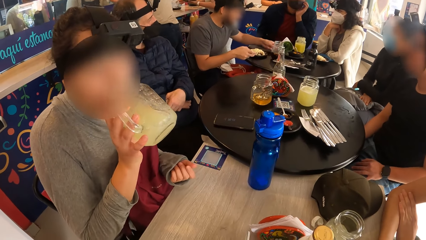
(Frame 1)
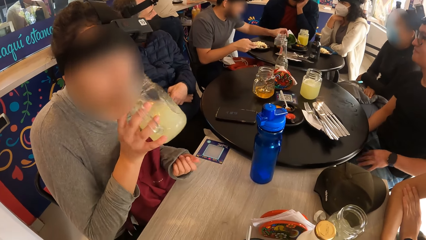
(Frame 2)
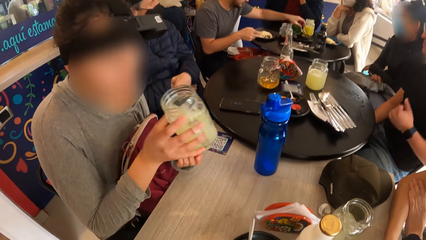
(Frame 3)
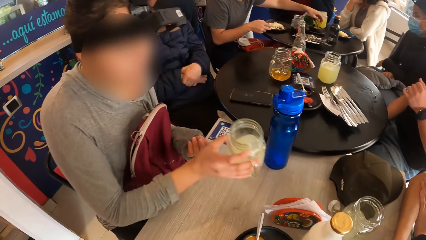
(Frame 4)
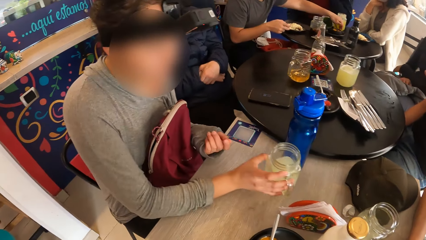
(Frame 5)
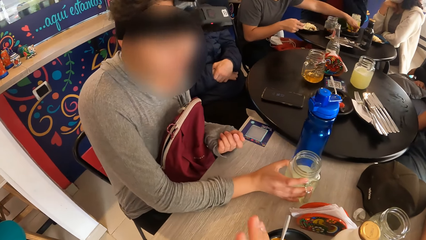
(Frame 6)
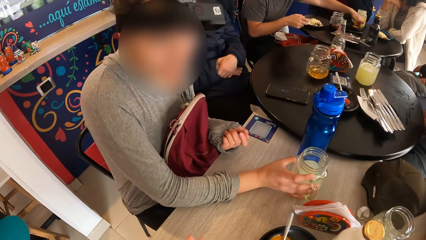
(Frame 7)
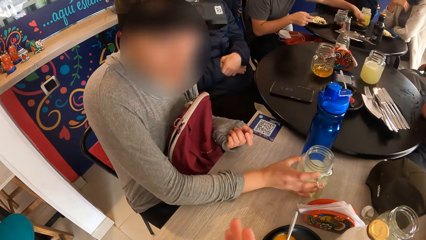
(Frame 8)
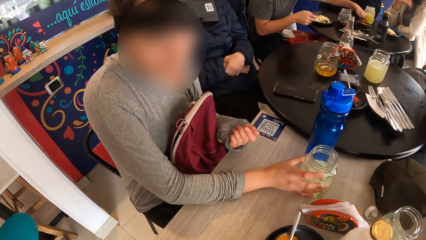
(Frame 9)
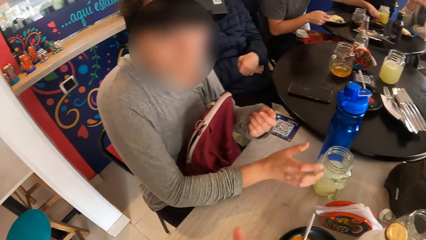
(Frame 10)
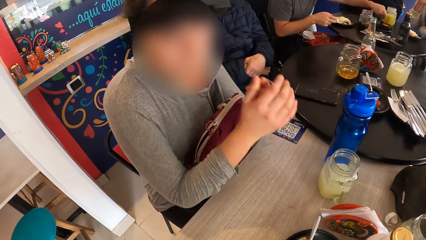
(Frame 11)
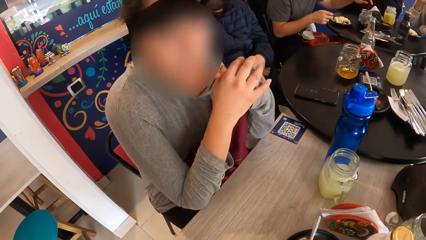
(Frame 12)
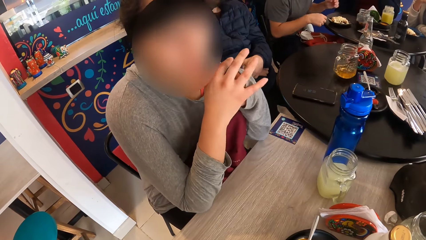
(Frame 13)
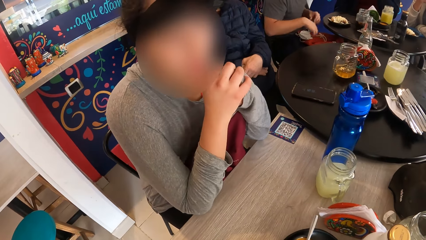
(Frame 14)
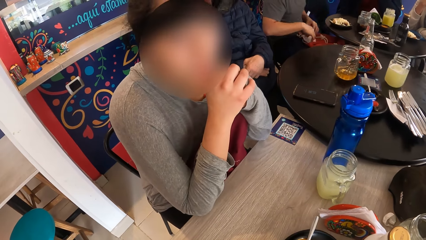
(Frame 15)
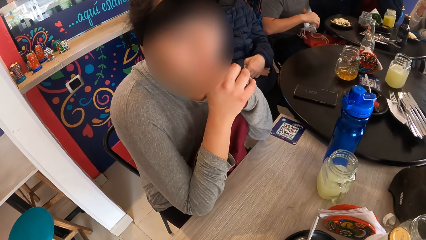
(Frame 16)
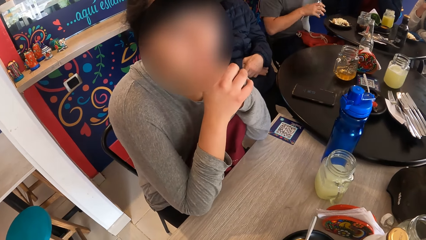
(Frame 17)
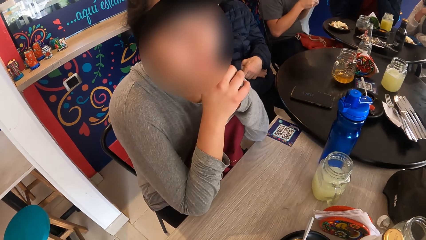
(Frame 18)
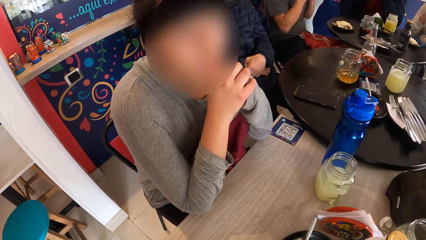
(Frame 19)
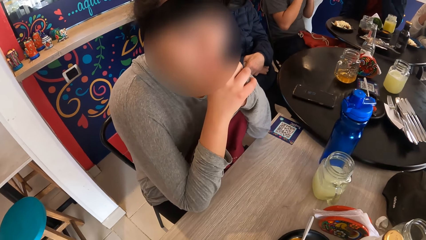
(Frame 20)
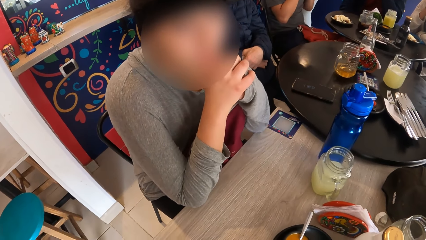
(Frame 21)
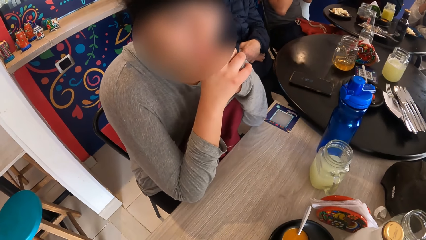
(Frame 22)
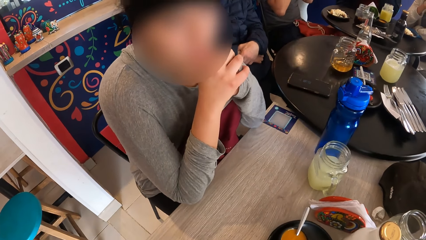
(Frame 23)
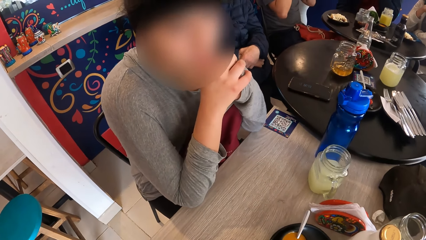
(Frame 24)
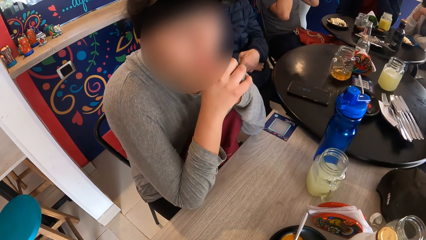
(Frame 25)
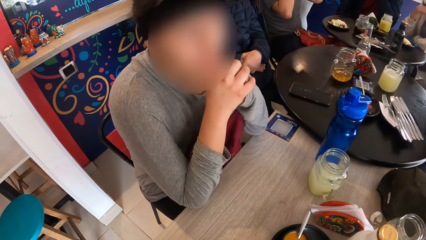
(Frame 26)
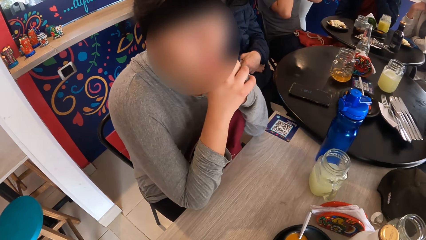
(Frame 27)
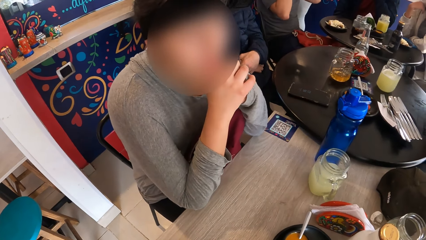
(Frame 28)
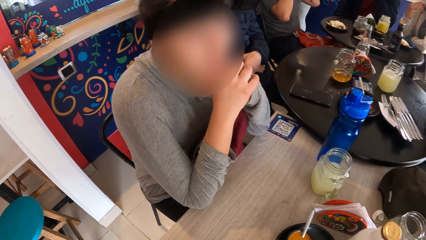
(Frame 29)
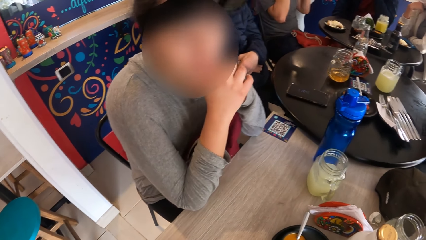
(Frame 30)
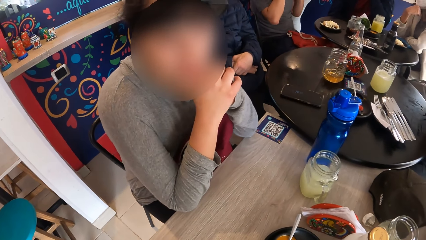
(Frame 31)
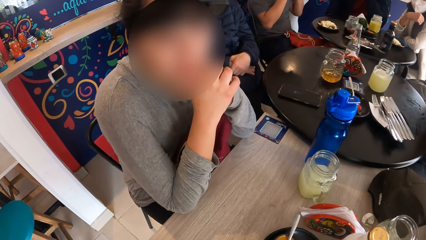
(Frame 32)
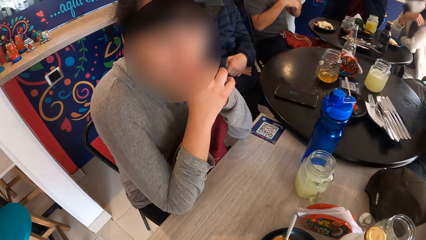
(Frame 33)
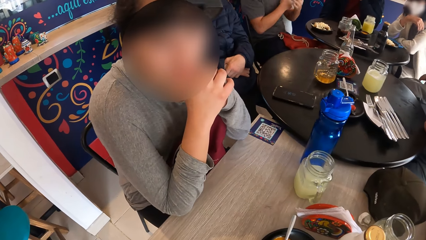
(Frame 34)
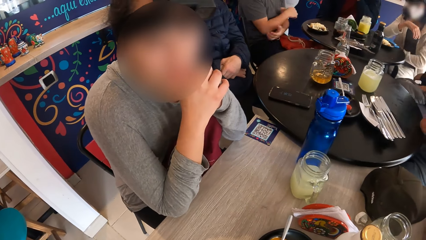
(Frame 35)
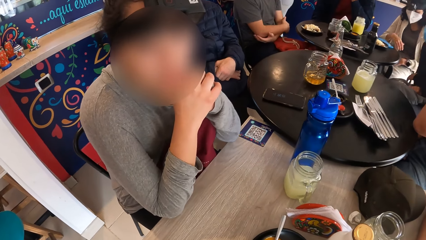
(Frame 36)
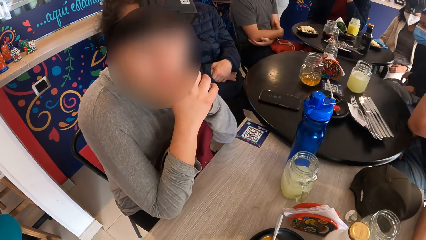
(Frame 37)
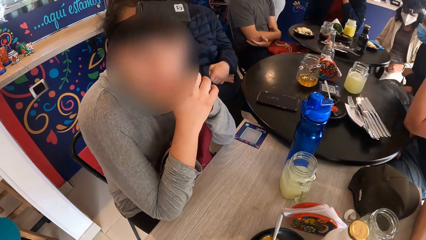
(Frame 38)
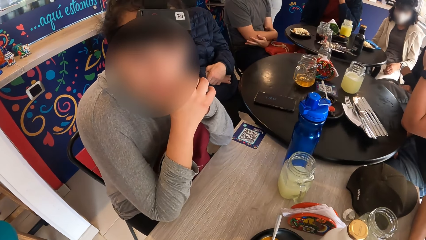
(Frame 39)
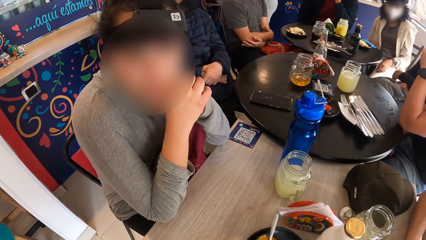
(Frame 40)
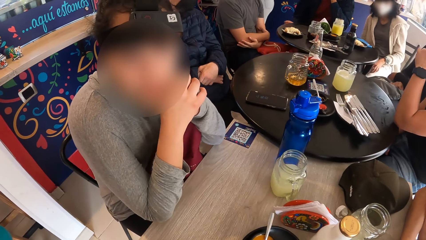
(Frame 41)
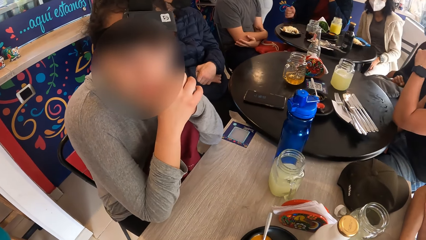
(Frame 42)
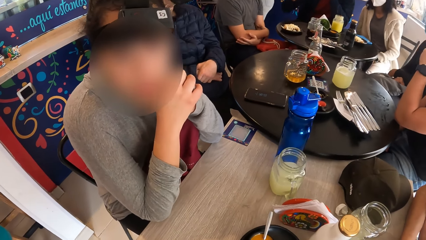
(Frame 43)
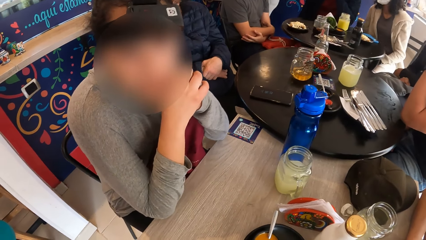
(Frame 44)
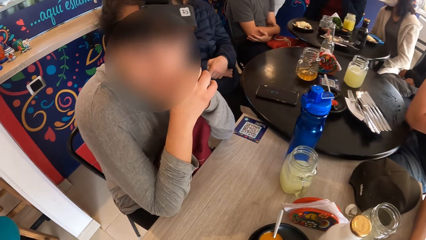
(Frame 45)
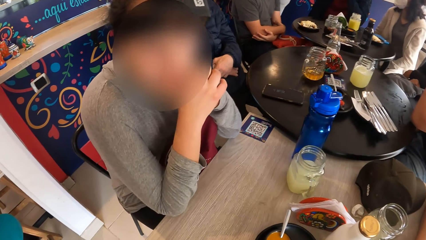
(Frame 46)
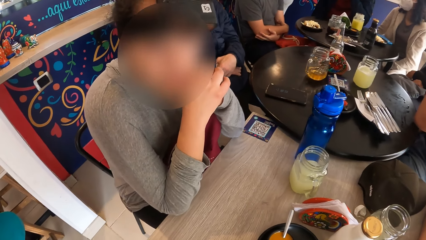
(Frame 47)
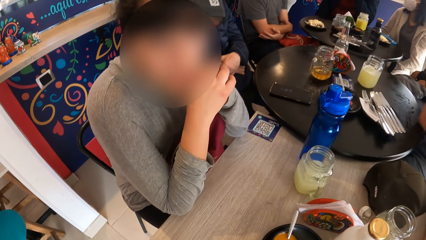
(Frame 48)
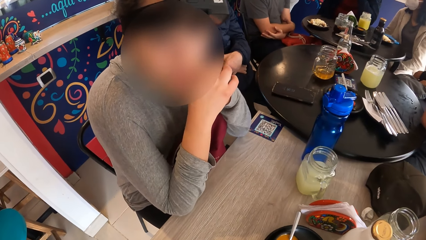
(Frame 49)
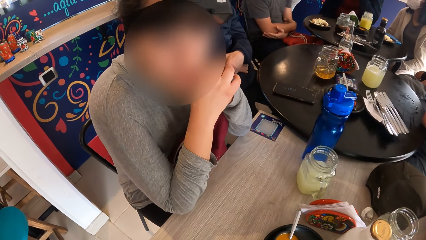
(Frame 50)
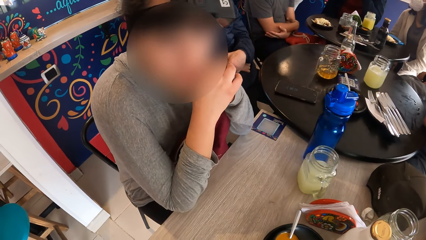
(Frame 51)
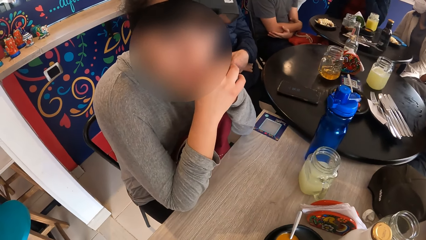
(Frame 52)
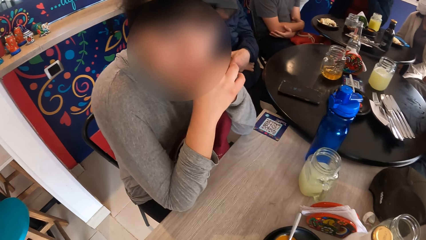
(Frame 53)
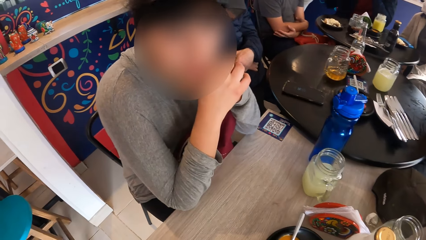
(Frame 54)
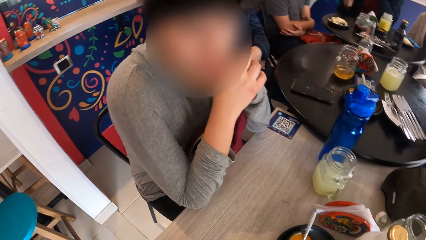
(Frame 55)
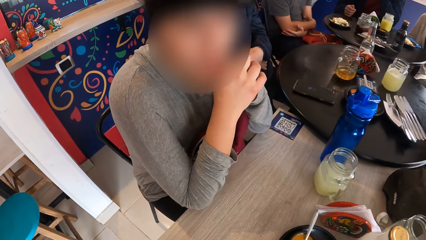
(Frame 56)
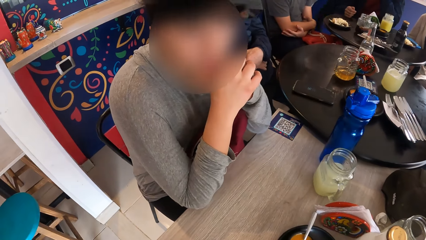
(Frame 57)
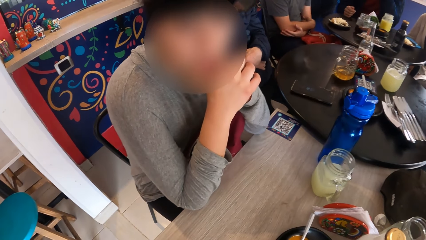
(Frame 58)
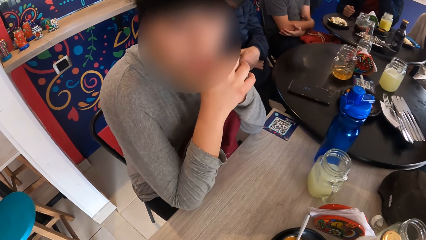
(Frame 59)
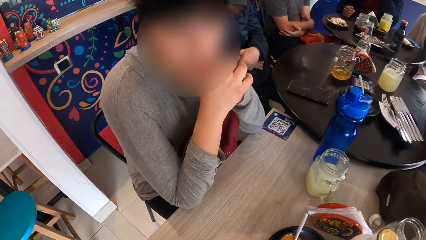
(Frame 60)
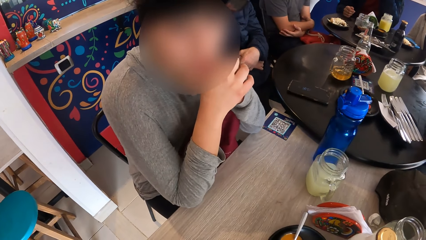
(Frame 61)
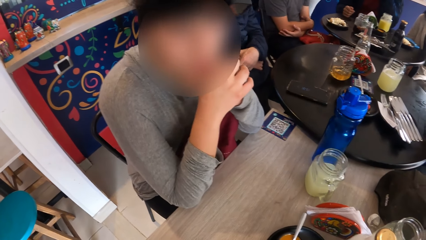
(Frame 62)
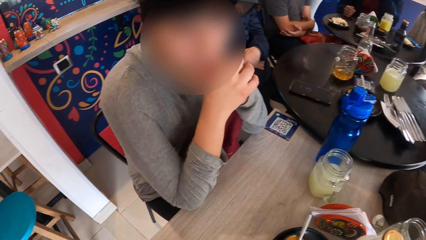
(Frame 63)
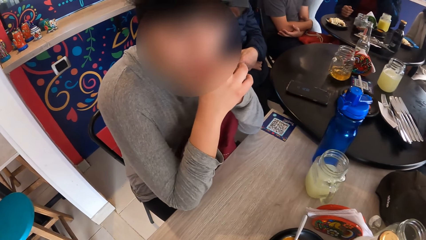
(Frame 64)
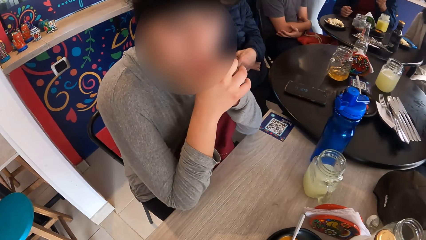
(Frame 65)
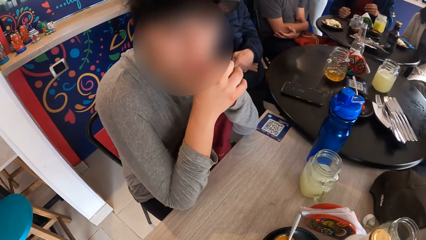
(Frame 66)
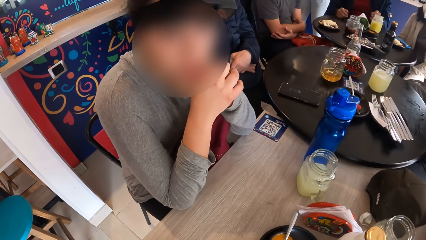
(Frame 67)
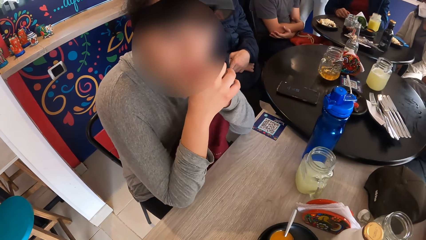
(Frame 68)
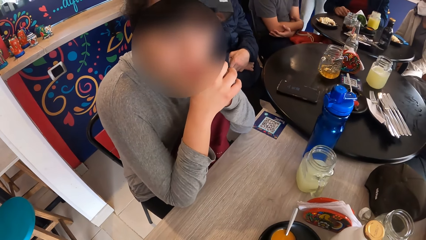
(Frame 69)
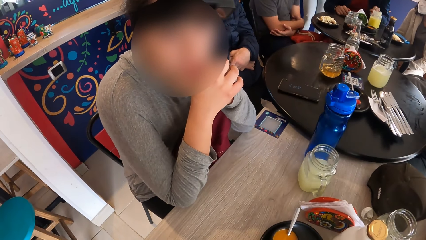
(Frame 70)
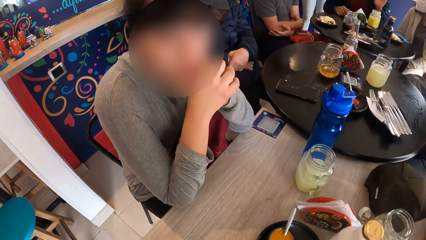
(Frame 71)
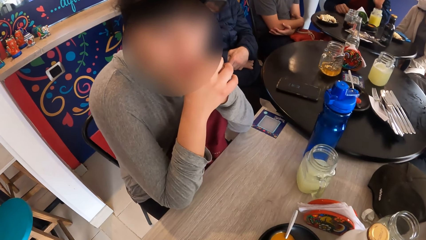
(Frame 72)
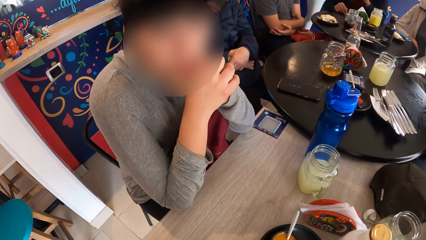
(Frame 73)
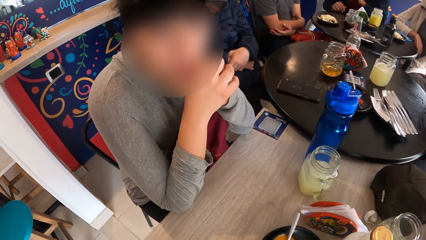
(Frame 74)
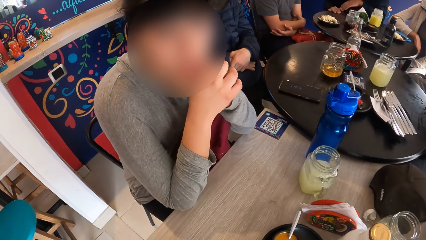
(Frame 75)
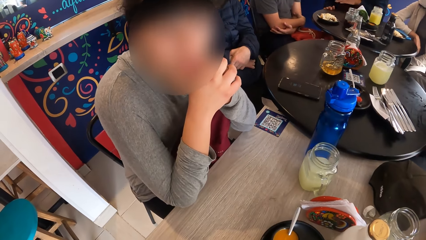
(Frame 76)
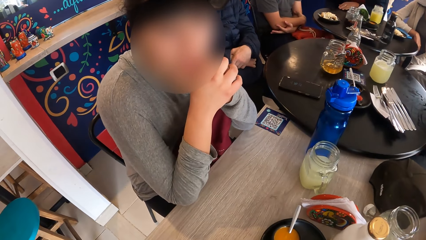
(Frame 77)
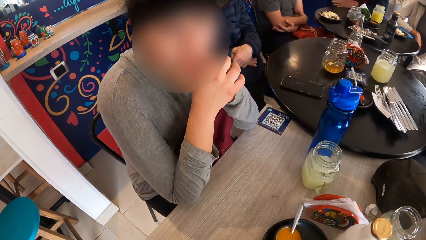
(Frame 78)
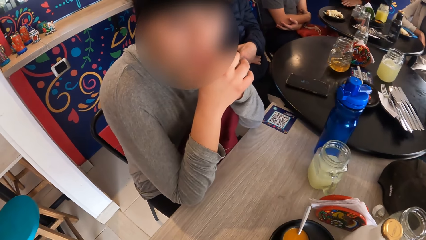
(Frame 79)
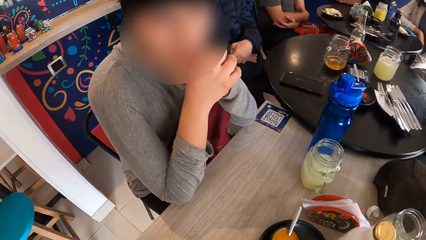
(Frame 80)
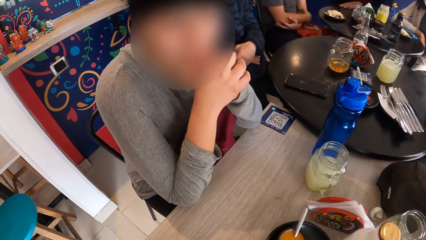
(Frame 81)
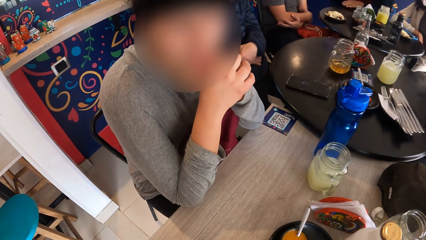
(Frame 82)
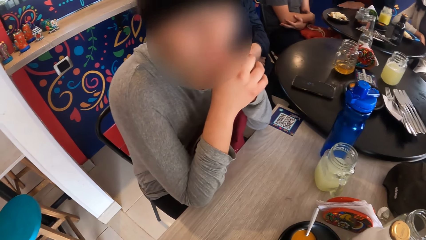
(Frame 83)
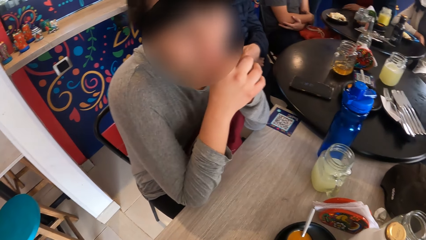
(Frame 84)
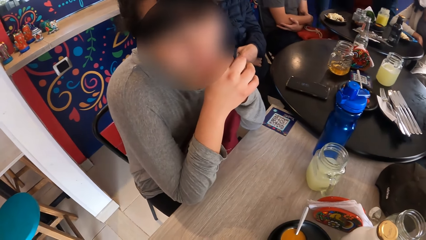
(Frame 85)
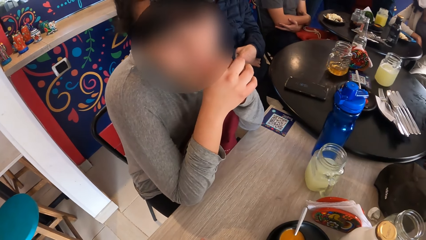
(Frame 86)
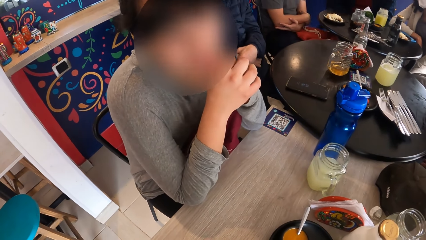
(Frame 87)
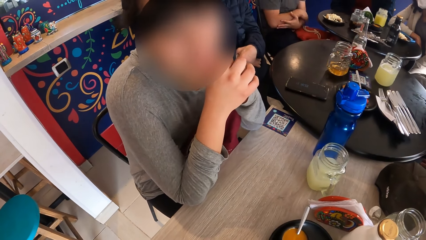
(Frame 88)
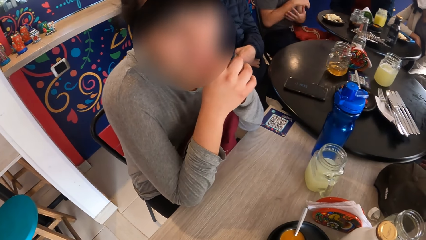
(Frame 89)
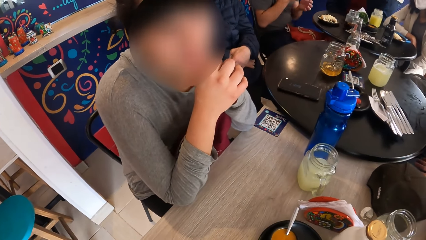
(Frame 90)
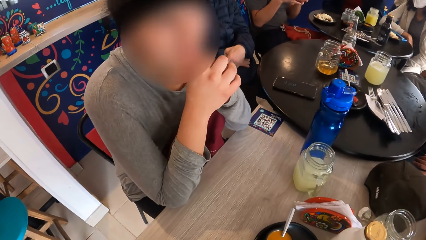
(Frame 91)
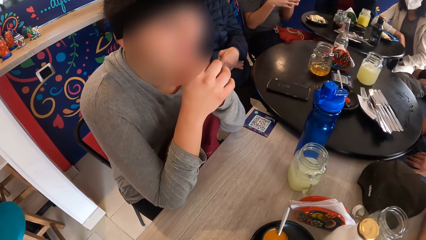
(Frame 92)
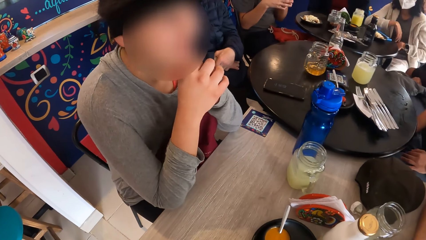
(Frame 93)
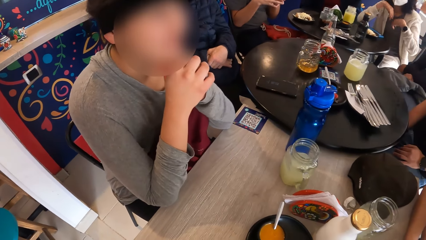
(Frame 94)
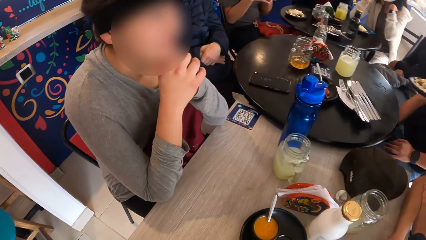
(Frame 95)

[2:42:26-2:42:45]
A woman drops a cup on the table with her right hand. The camera wearer moves the hands. They speak to a person.
